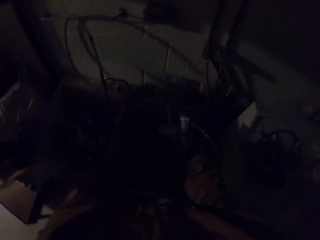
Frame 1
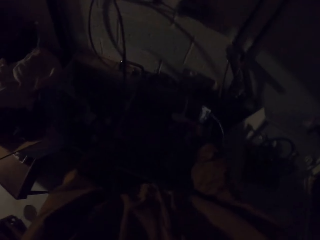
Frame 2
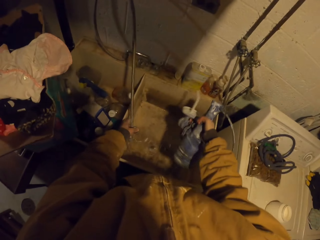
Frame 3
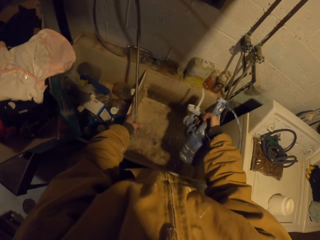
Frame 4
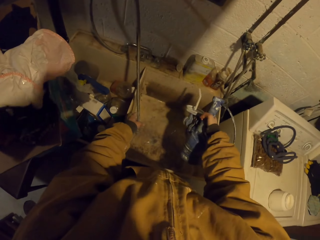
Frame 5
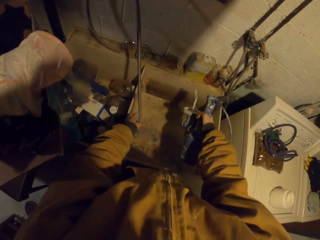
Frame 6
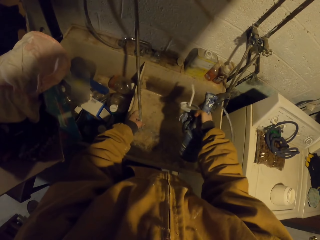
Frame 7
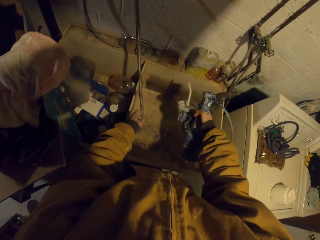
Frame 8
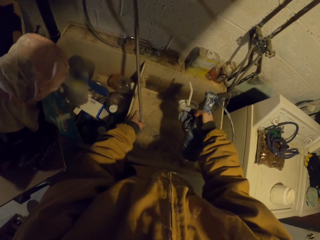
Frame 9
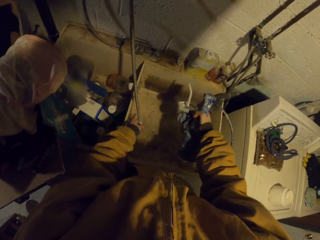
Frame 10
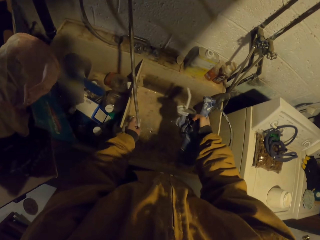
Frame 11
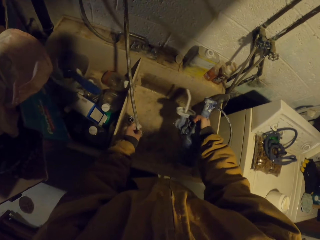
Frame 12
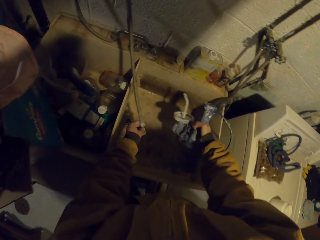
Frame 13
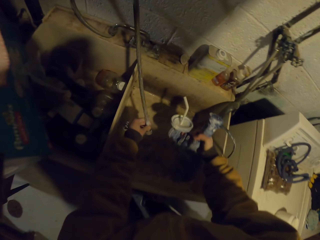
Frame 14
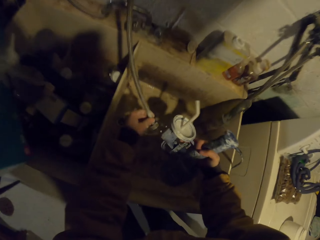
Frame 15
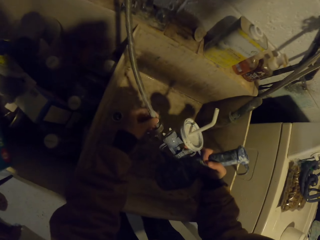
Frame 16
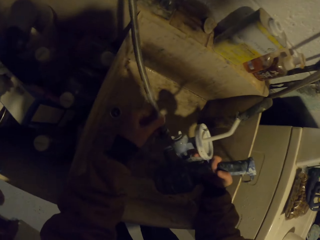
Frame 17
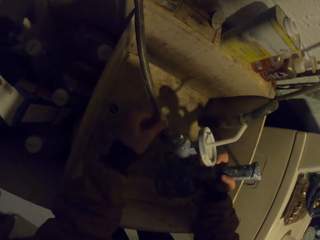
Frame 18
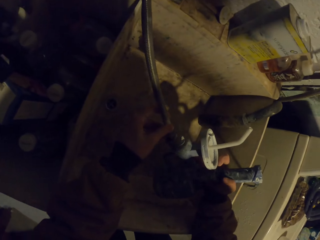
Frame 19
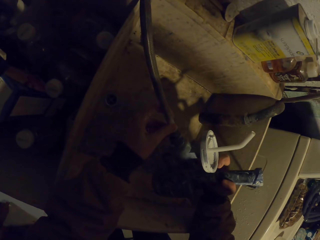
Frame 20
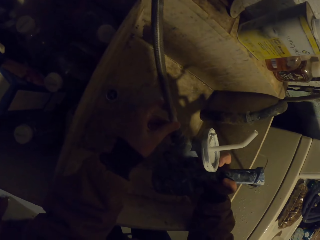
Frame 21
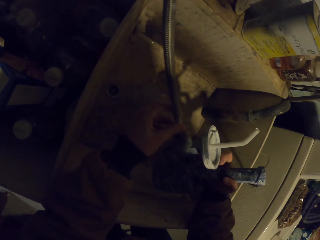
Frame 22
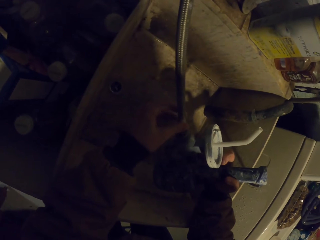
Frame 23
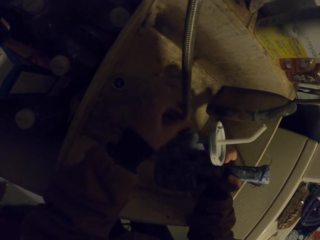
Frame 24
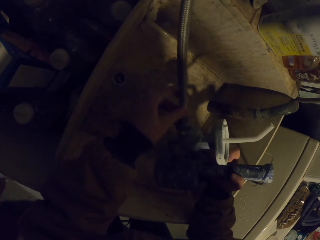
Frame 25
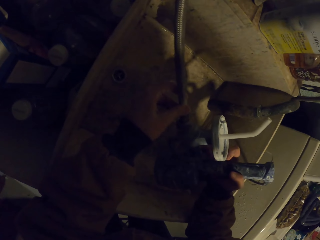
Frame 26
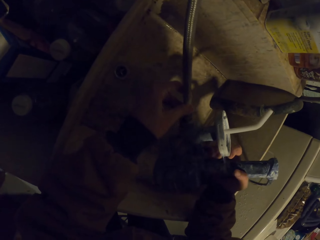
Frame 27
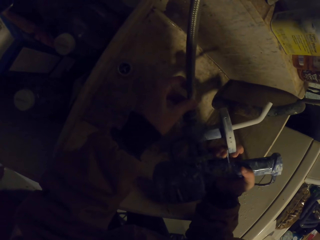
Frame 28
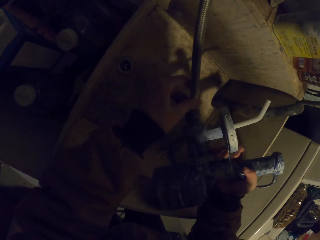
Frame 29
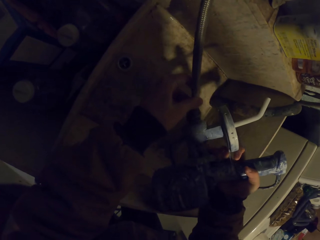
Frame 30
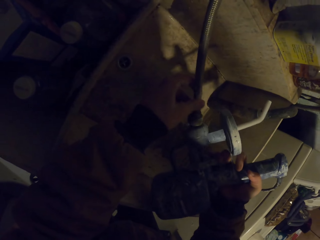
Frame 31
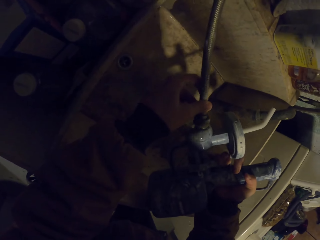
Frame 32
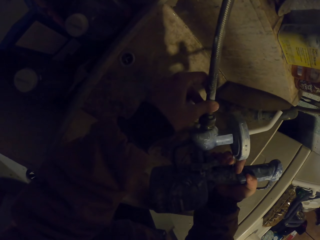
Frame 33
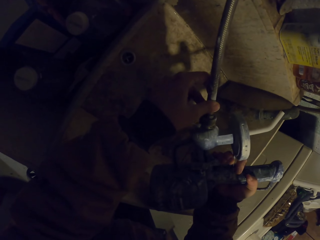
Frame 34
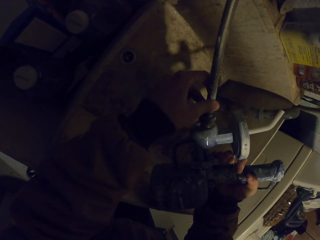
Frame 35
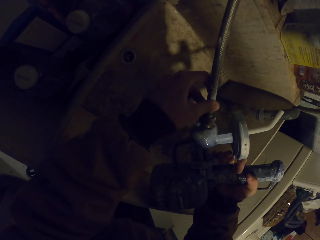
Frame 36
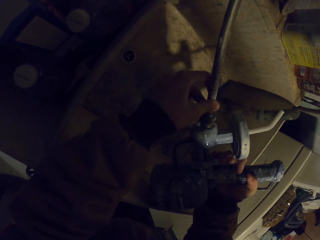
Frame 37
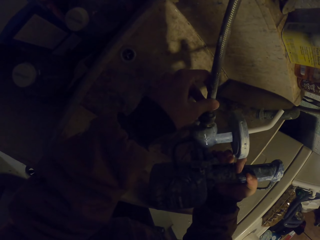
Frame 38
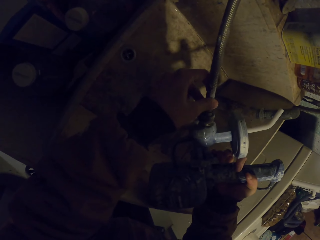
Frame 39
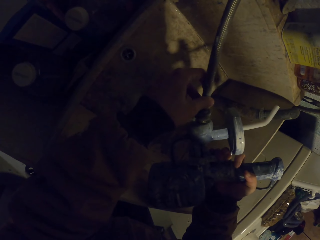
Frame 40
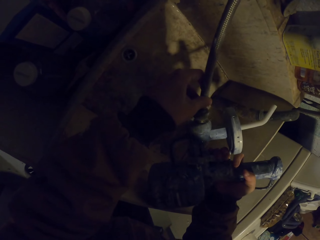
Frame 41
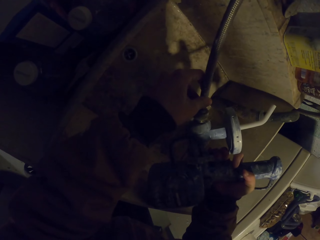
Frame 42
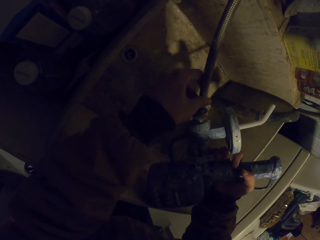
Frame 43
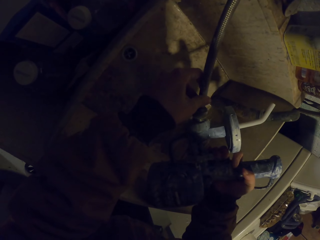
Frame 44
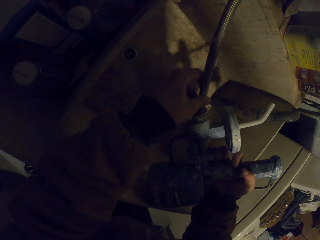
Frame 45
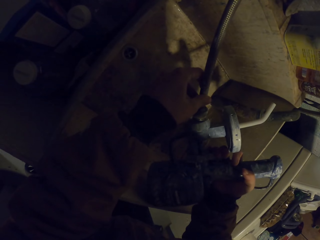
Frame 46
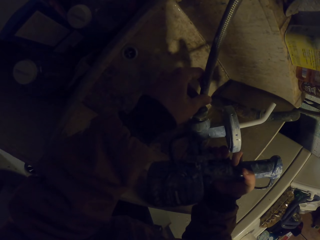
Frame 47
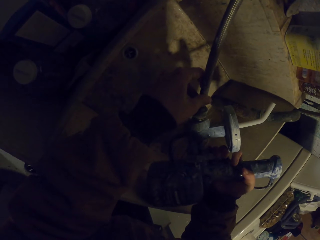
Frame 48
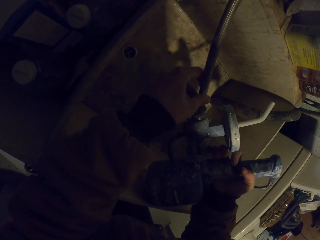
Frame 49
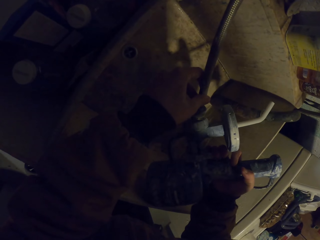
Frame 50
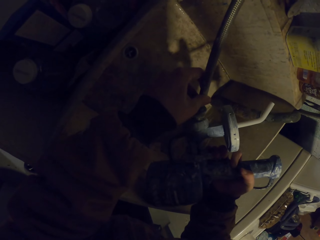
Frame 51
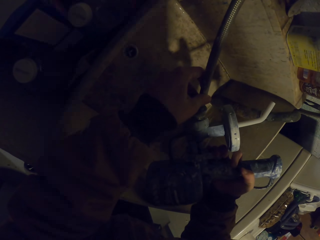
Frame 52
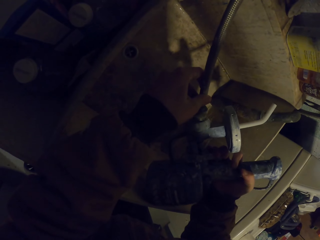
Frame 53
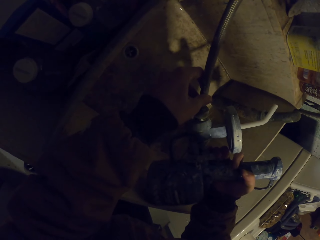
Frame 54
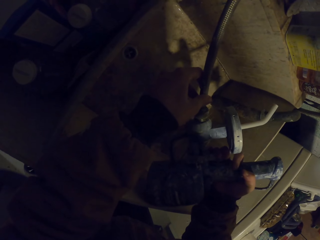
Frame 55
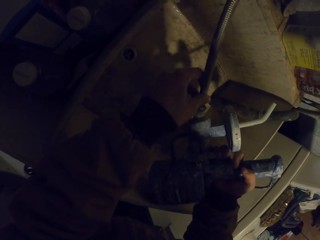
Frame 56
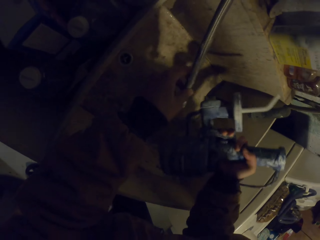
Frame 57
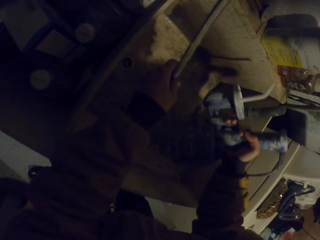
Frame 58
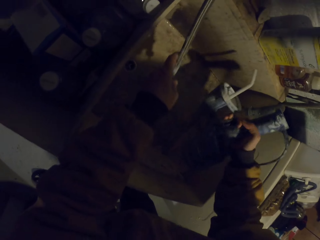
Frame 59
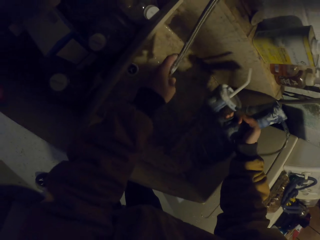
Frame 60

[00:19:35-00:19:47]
The camera wearer shakes the water pump or sprayer. They clean the sprayer. They fix the water pipe into the water pump.

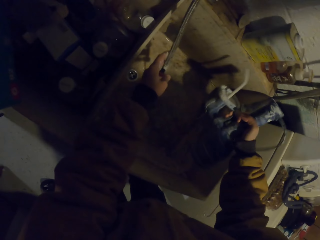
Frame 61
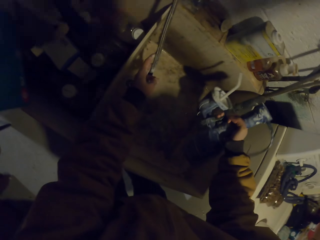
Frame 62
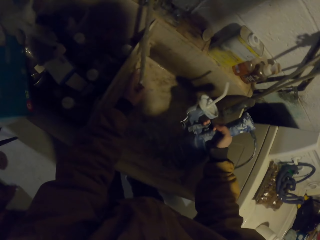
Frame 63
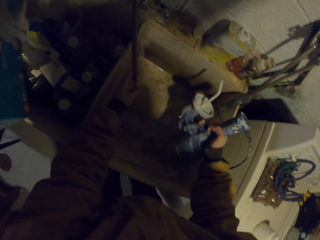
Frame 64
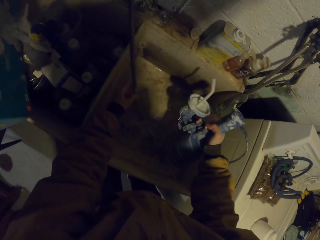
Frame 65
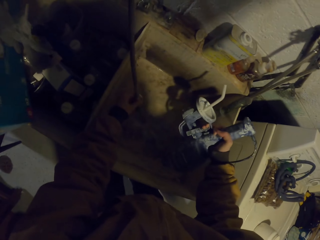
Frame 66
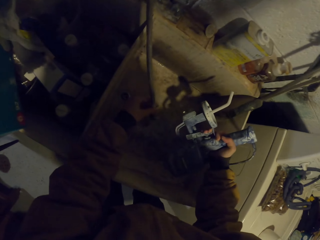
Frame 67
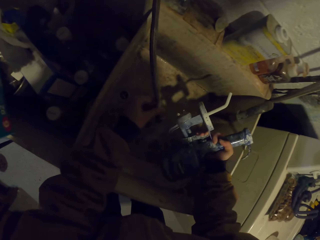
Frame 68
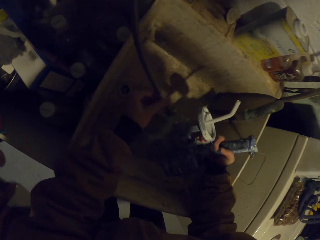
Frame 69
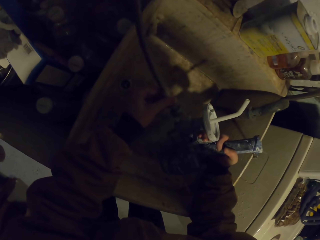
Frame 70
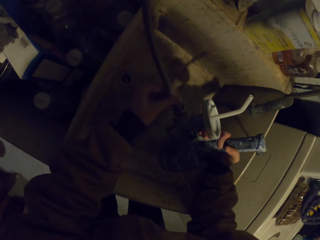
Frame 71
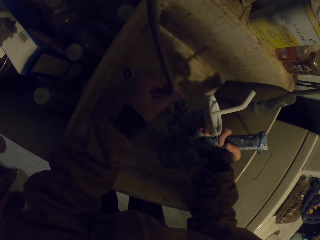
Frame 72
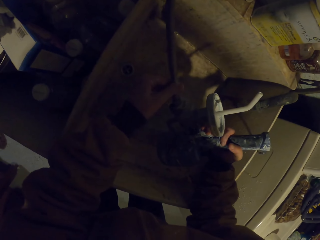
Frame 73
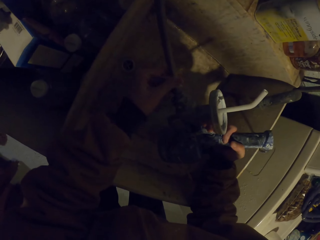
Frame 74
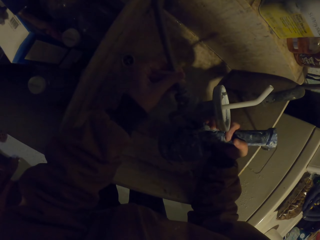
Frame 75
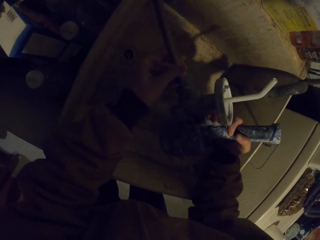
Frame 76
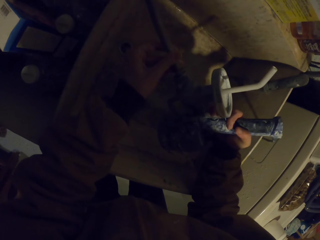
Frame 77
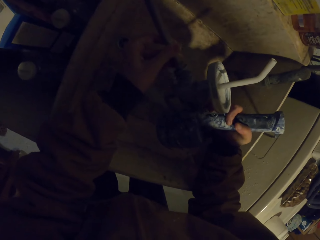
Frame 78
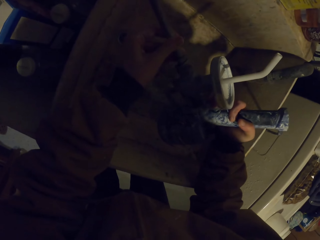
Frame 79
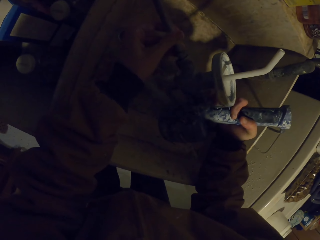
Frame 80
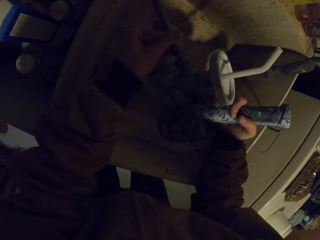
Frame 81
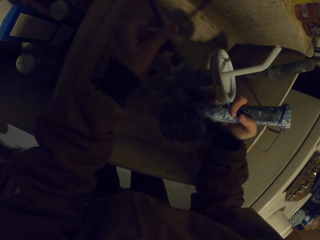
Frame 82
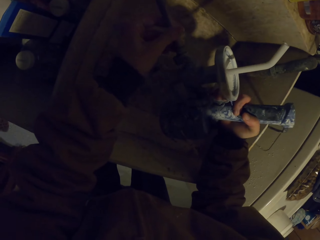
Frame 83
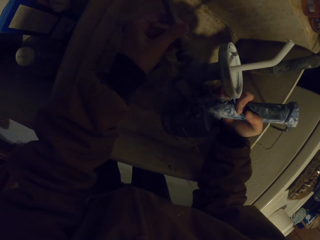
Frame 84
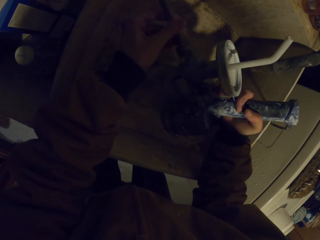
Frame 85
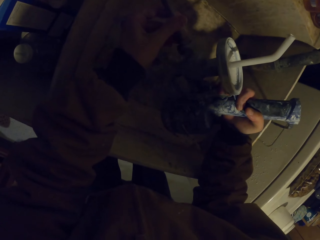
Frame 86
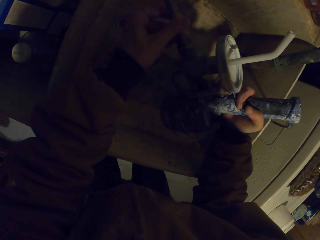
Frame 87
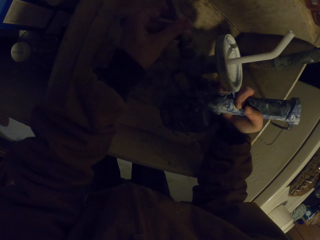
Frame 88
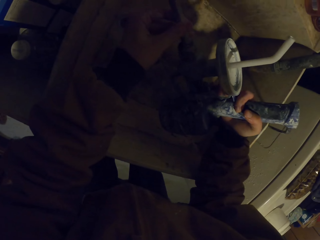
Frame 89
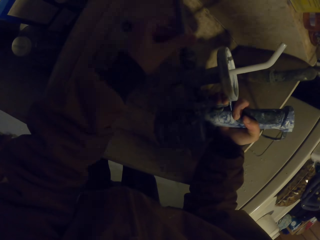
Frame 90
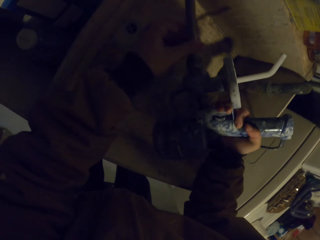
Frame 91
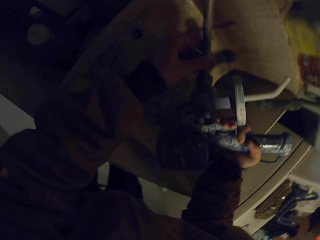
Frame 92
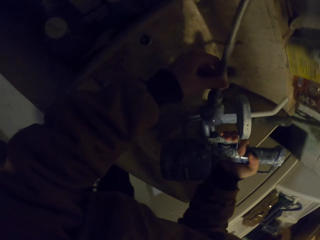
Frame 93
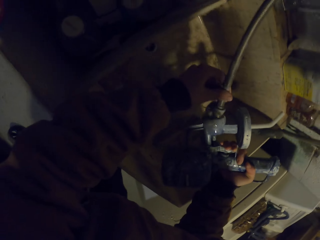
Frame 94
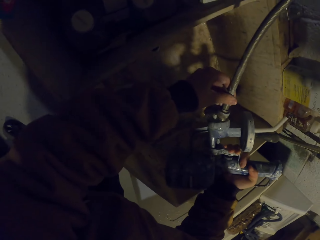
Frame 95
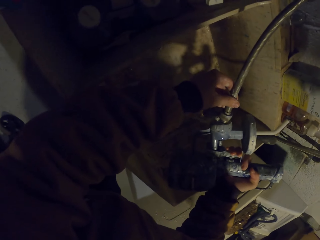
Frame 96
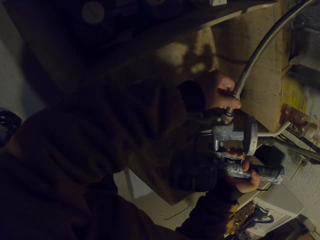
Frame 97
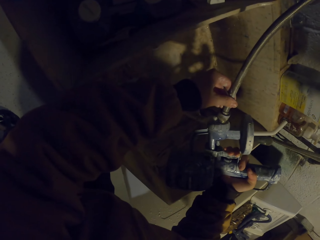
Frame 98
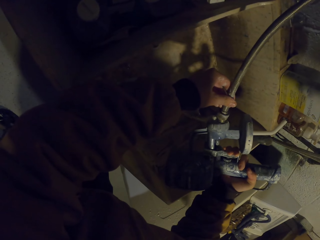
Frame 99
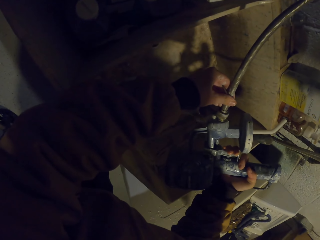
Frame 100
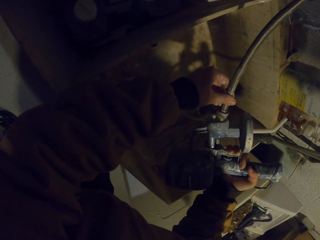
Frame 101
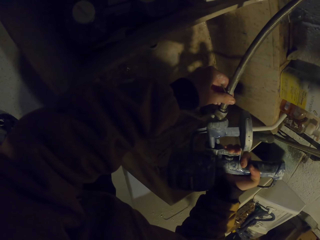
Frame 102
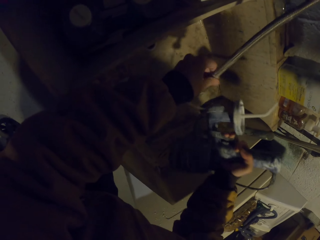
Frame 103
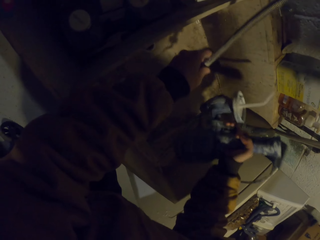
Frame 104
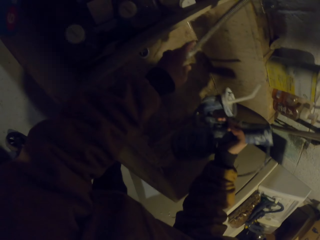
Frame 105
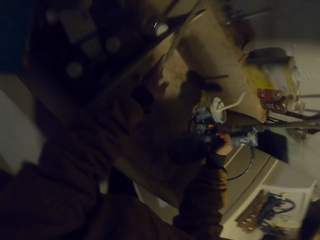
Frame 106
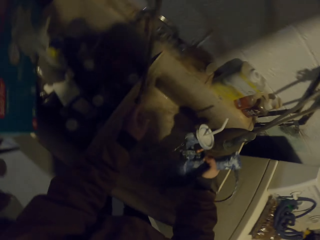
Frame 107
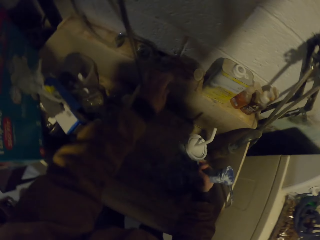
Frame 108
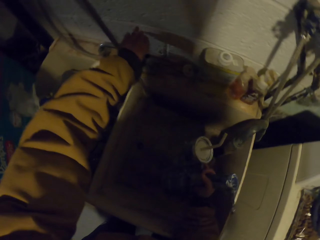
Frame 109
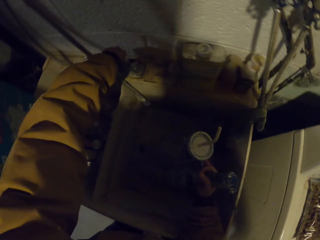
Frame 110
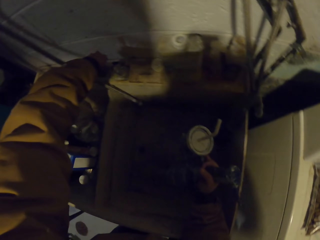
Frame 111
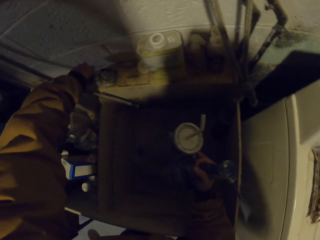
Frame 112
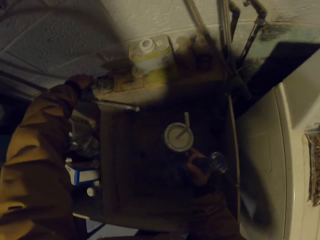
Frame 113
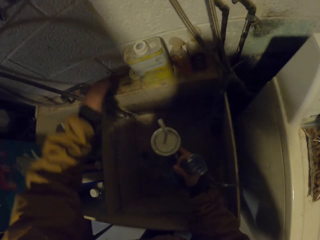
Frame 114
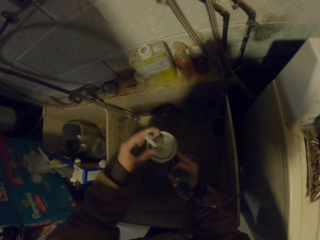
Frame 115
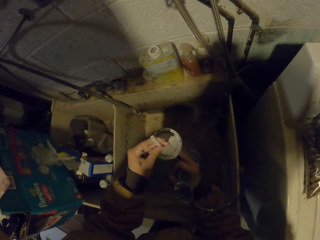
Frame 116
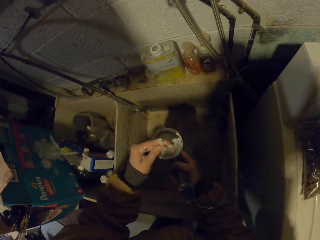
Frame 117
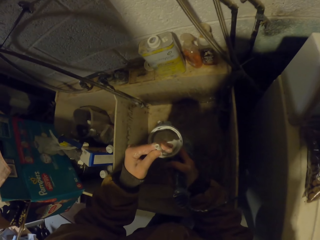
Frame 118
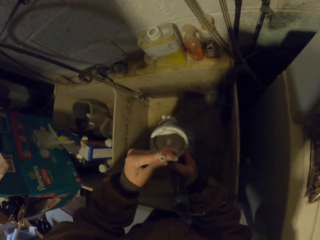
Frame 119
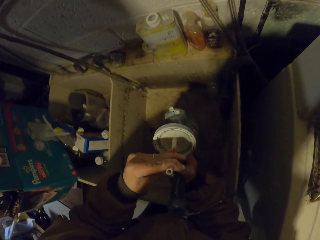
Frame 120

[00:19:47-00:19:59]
The camera wearer closes the tap.
